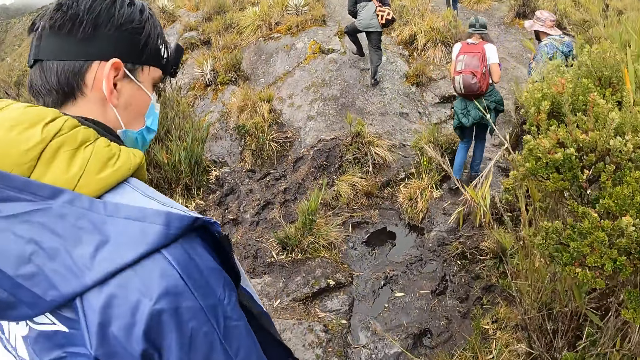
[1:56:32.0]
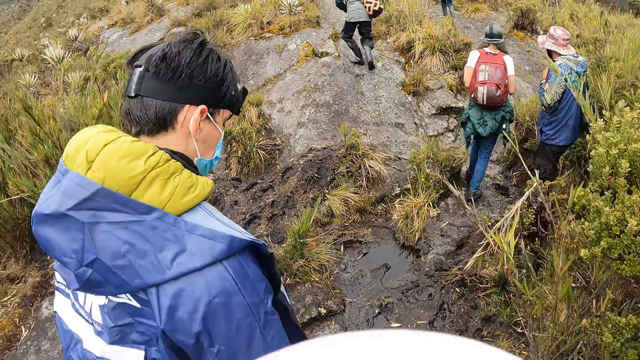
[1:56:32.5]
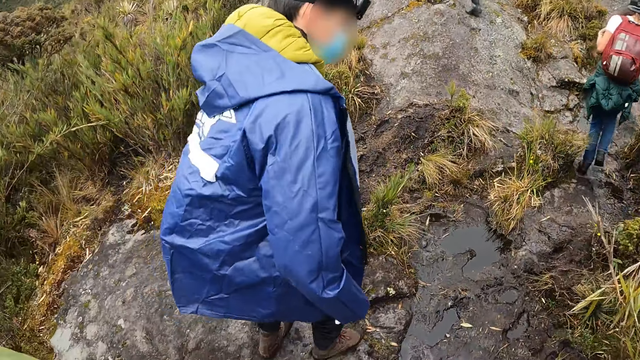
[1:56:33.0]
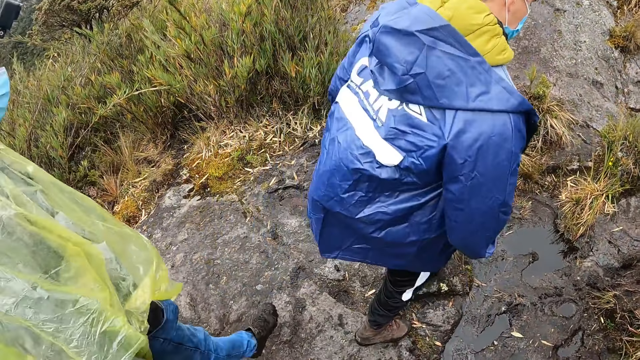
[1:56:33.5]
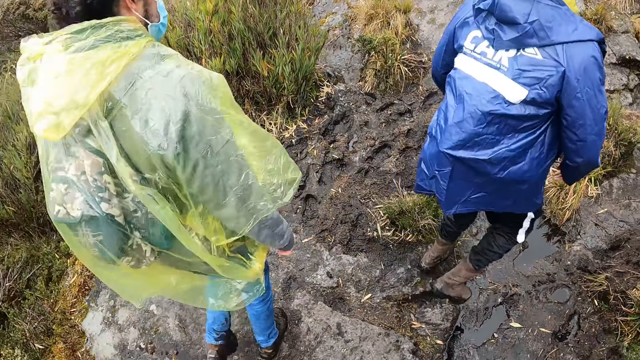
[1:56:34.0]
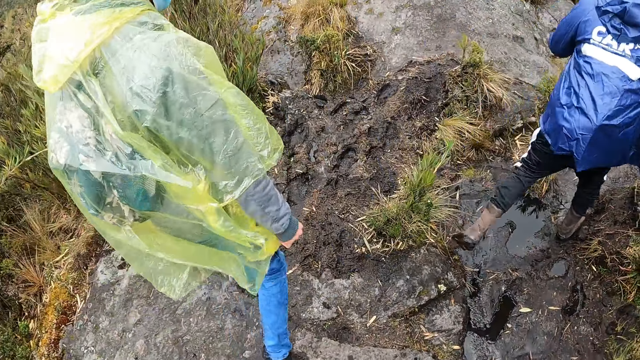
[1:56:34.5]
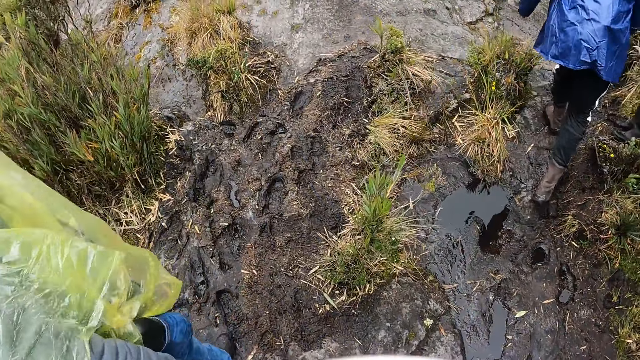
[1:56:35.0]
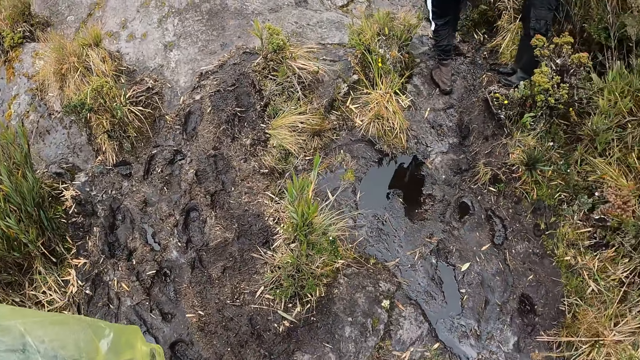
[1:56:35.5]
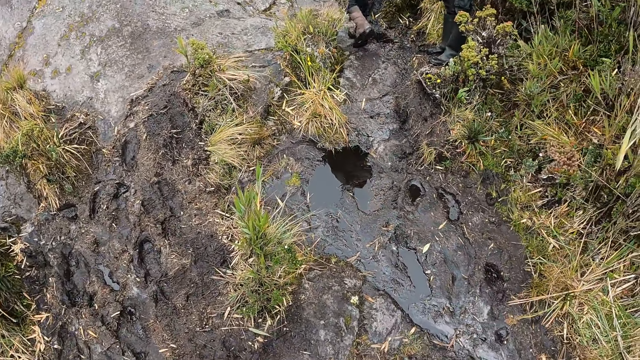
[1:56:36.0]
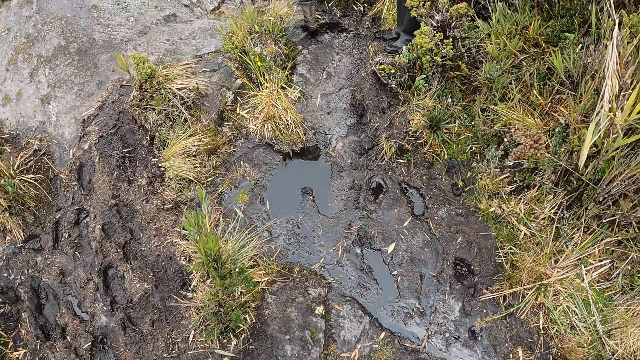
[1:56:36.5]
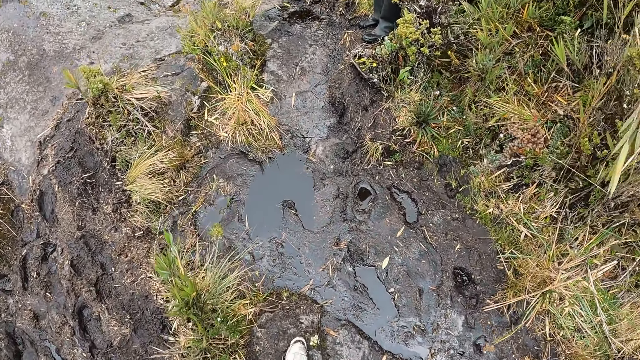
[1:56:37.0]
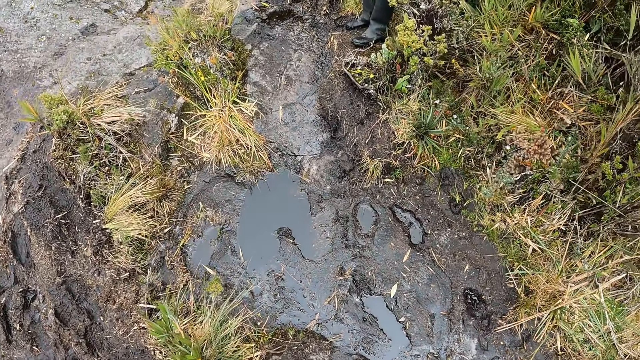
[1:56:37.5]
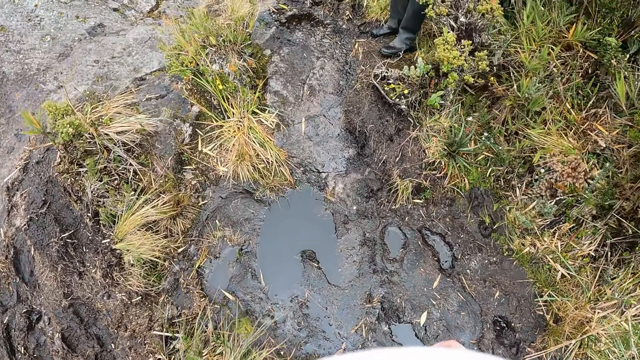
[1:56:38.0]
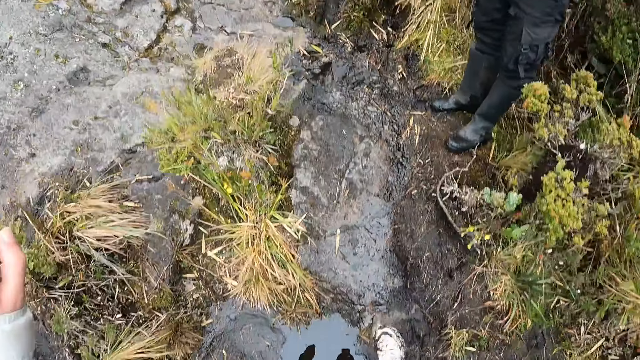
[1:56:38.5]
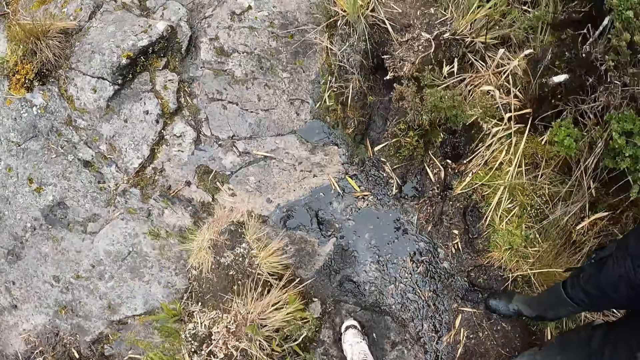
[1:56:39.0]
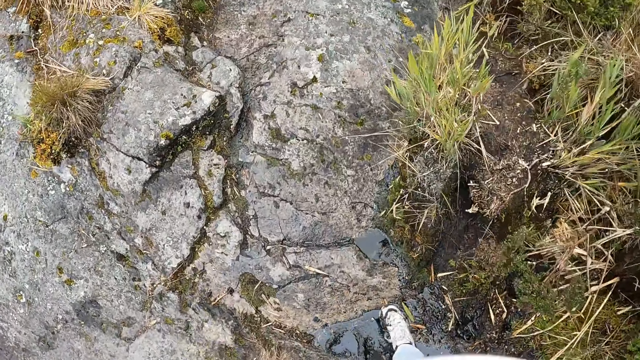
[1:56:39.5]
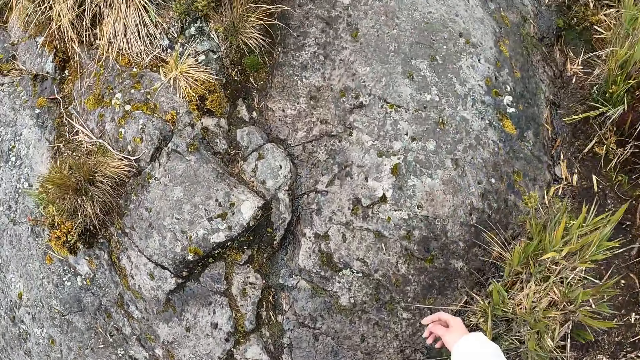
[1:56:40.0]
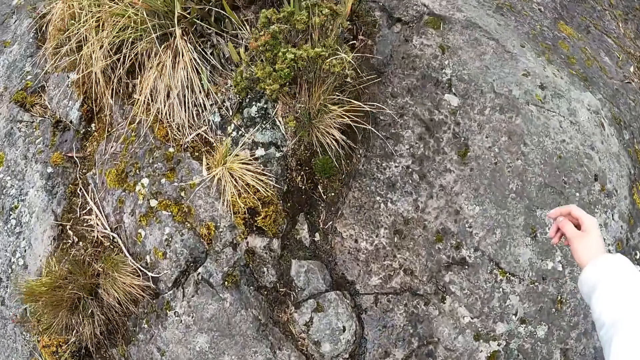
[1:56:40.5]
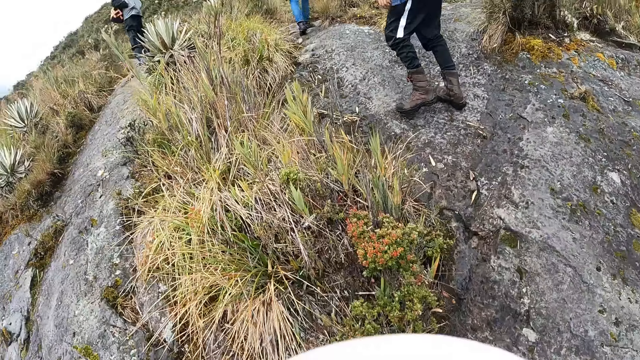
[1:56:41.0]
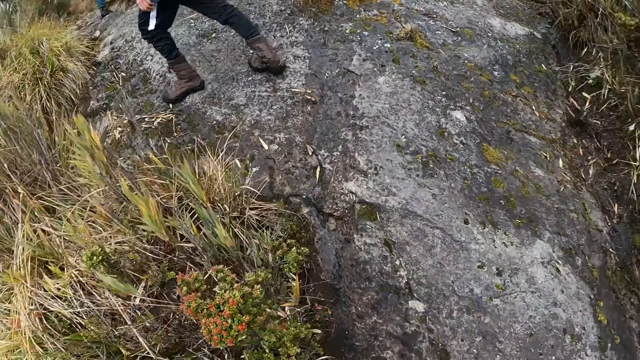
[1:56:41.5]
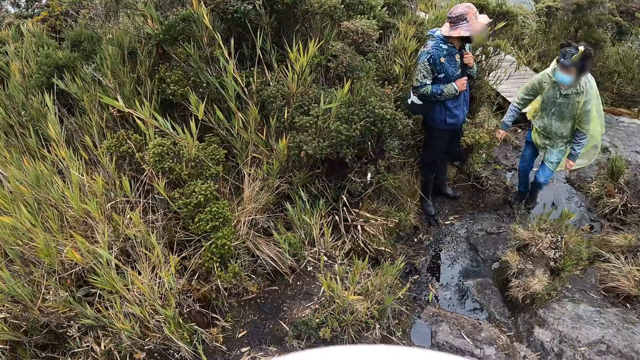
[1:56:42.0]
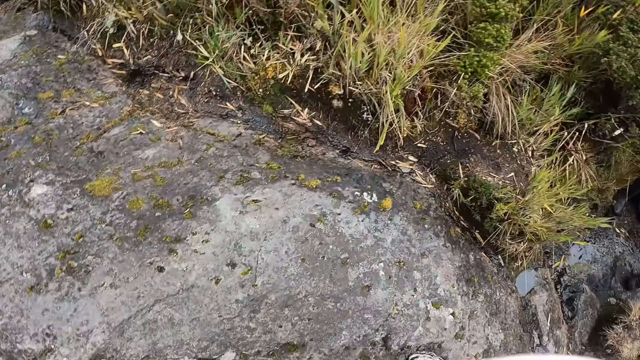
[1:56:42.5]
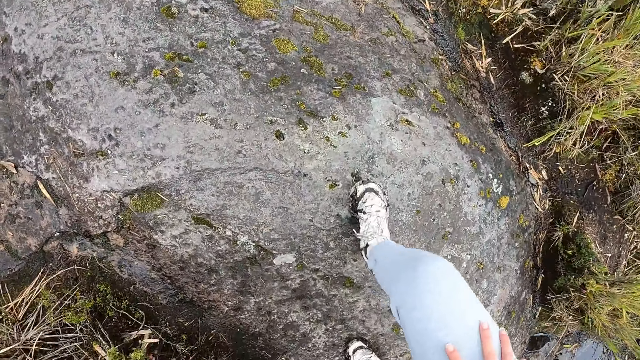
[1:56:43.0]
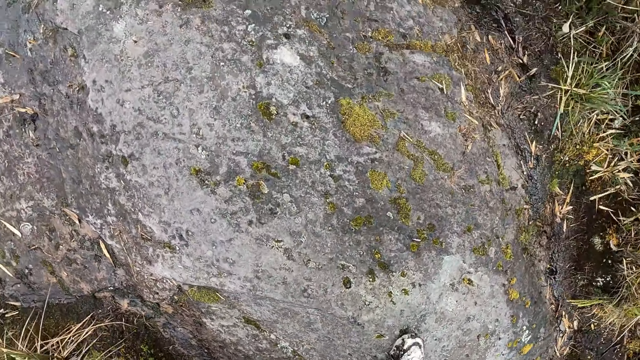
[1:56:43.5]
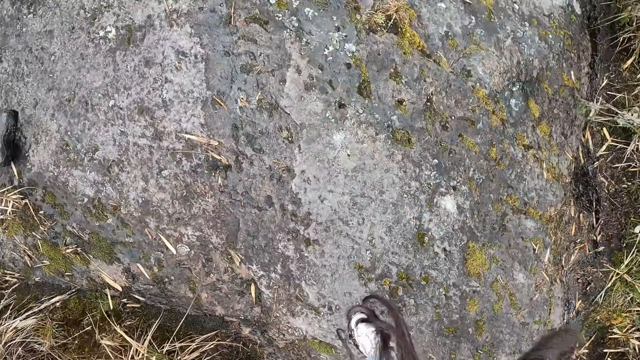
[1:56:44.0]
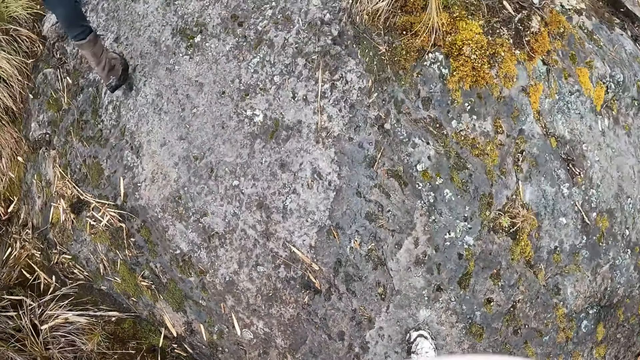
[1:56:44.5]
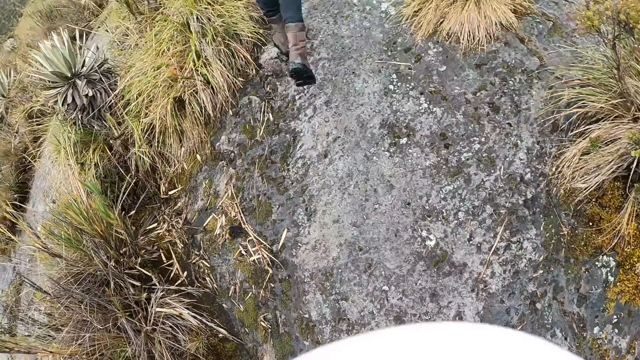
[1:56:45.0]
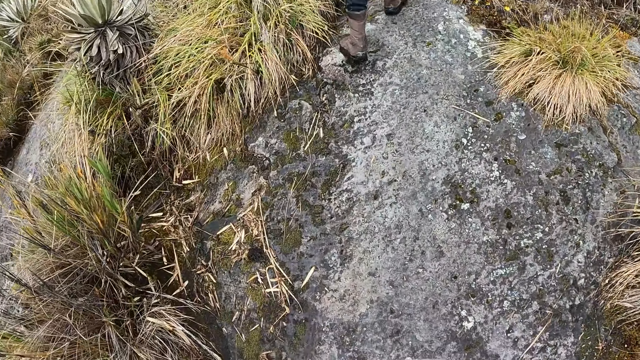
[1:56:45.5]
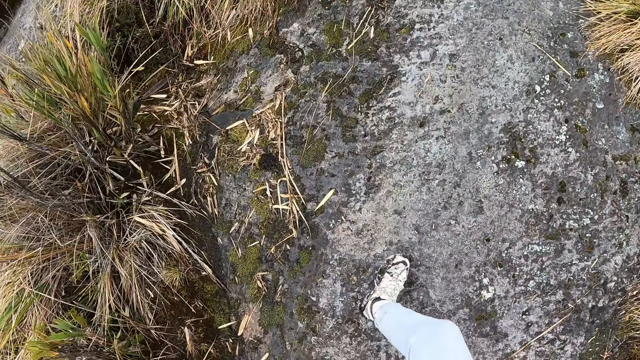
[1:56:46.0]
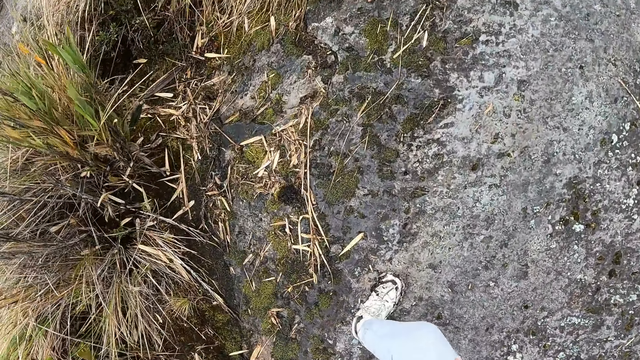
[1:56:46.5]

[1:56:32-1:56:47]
A person jumps on the stone. The camera wearer walks on the bush path with the group of people. They jump on the stone, walk, and look back.

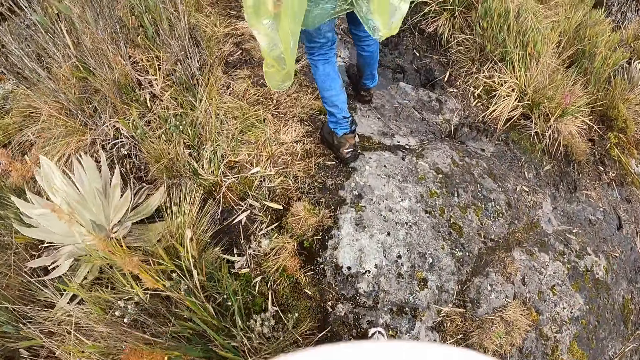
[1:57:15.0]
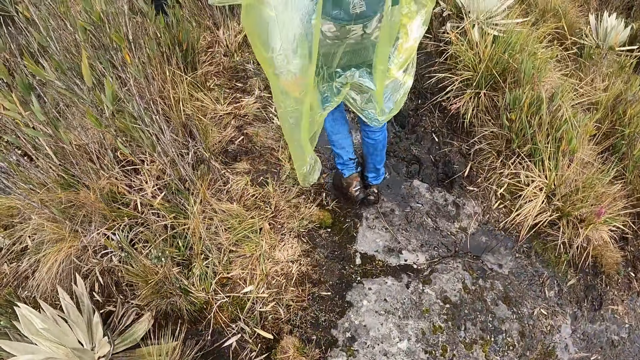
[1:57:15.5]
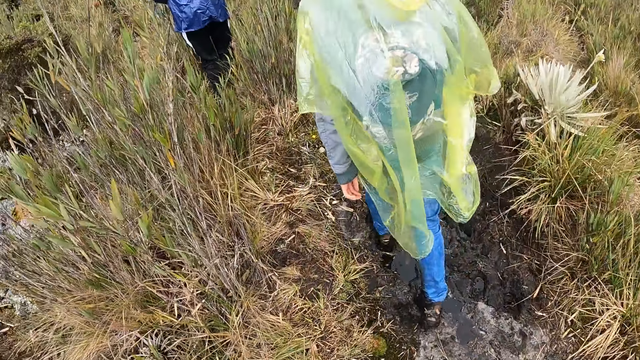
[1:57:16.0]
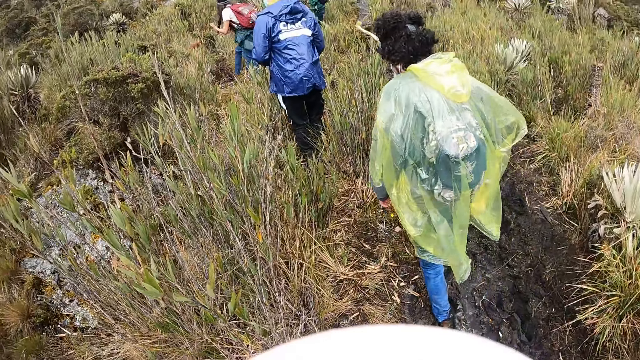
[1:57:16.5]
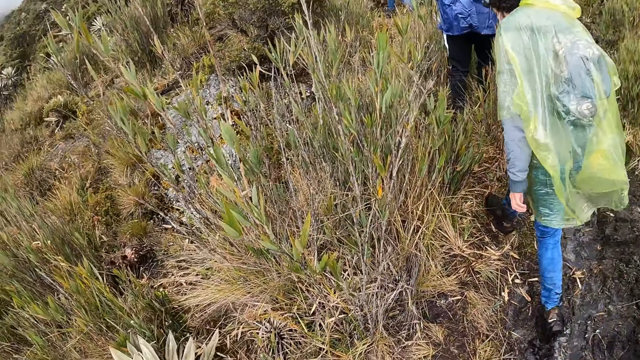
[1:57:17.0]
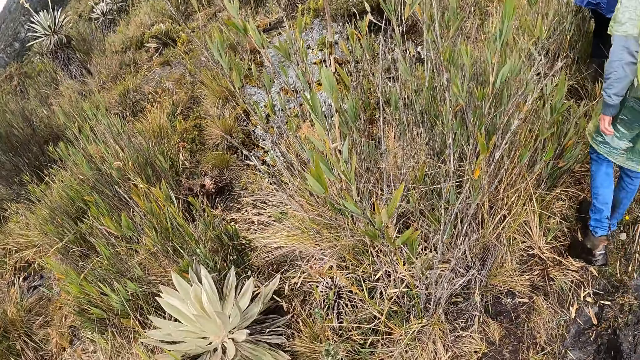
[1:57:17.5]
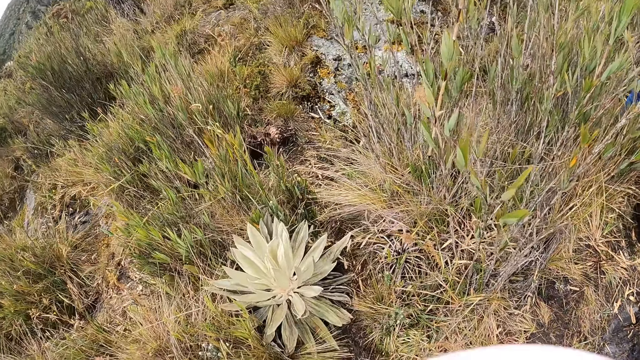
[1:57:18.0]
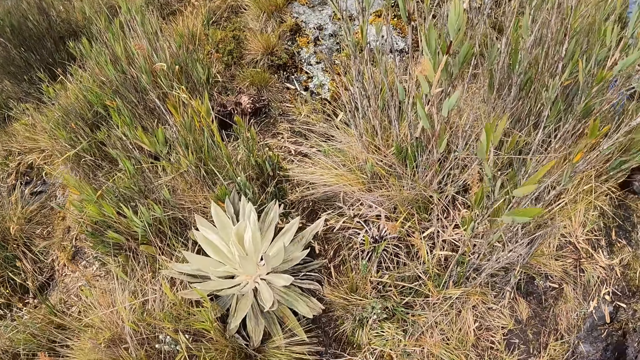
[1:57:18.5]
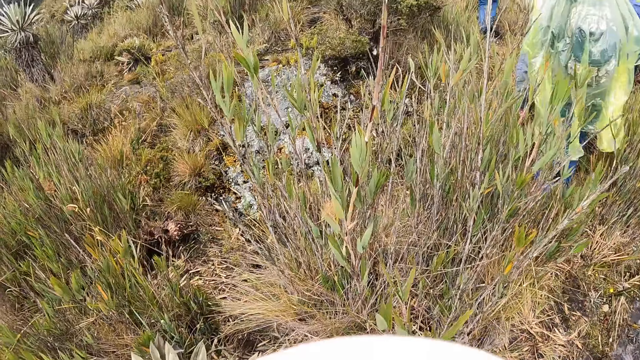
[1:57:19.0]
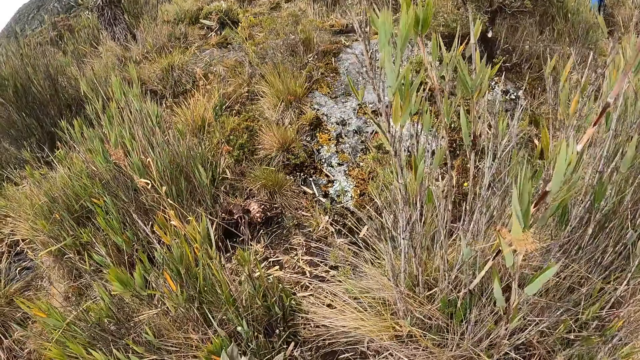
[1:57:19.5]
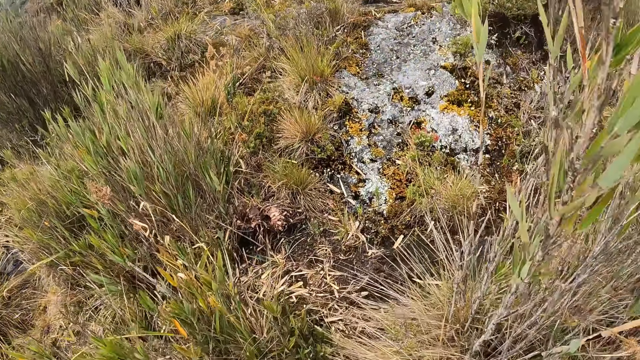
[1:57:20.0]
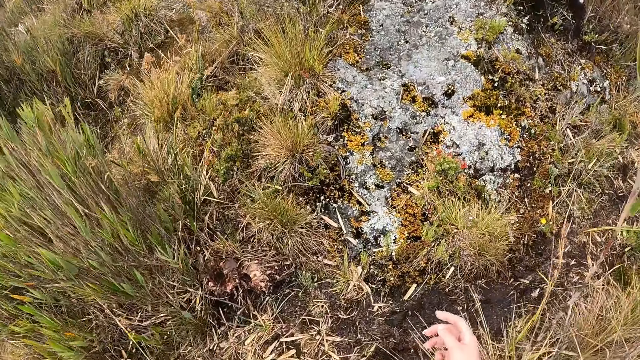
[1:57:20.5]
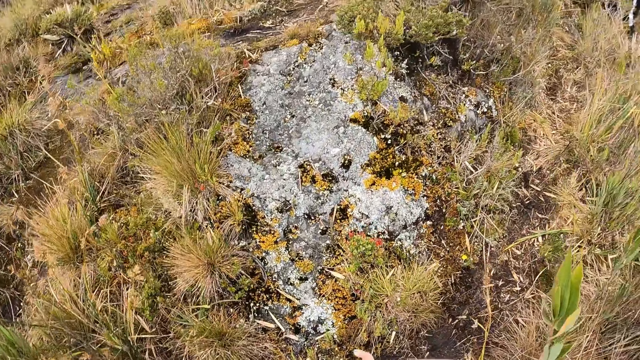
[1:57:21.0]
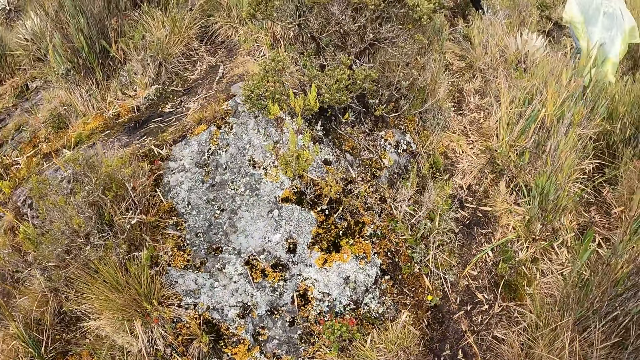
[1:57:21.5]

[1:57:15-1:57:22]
The camera wearer looks around the mountain.
